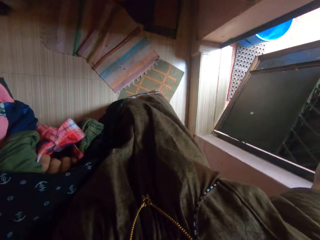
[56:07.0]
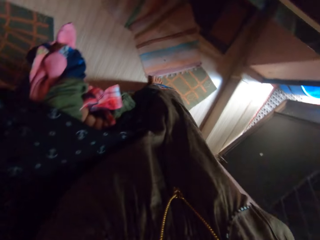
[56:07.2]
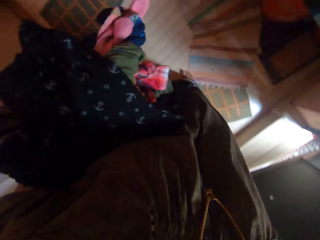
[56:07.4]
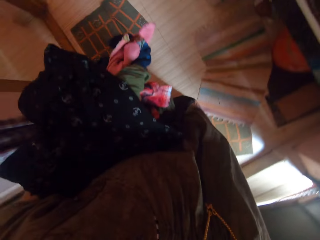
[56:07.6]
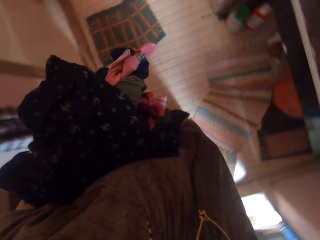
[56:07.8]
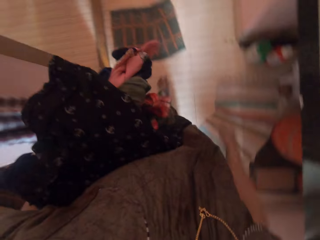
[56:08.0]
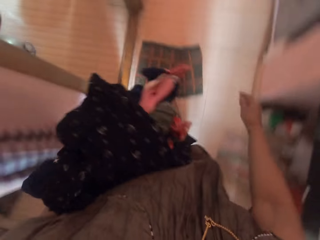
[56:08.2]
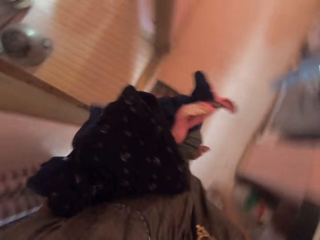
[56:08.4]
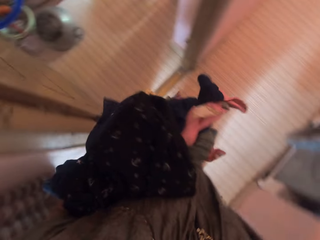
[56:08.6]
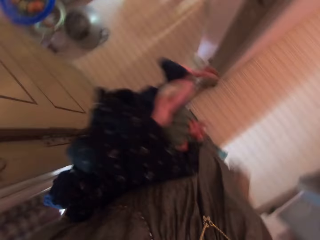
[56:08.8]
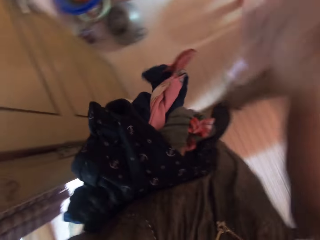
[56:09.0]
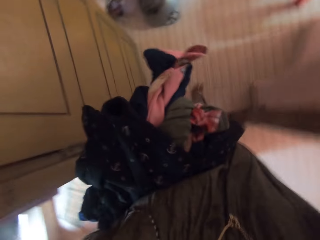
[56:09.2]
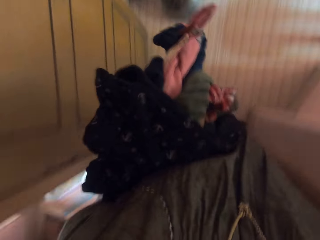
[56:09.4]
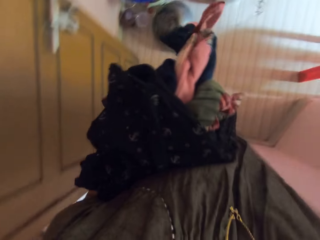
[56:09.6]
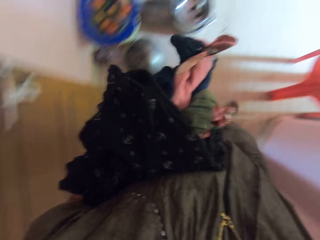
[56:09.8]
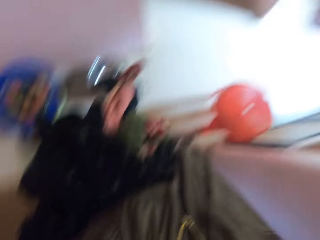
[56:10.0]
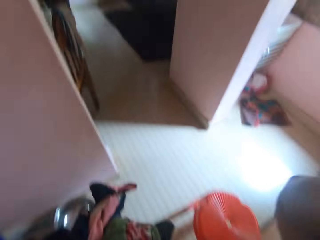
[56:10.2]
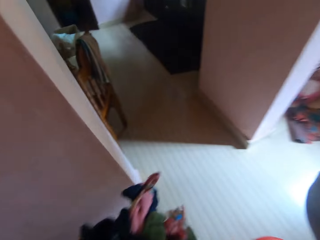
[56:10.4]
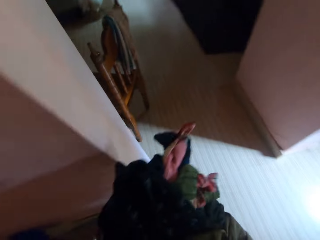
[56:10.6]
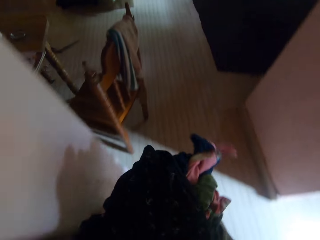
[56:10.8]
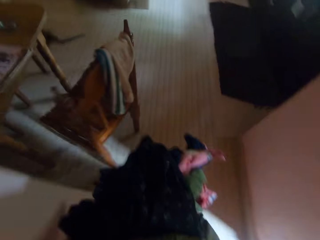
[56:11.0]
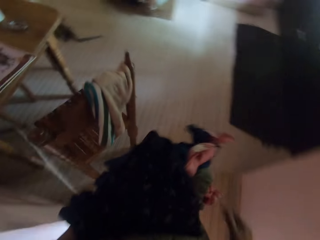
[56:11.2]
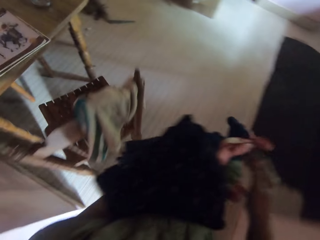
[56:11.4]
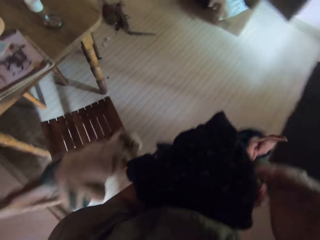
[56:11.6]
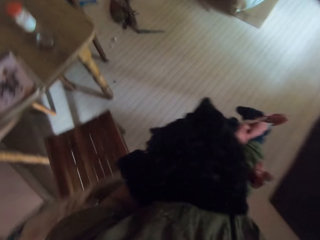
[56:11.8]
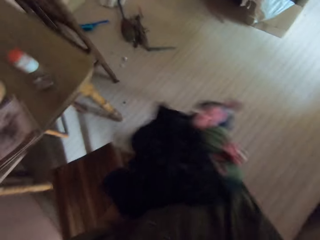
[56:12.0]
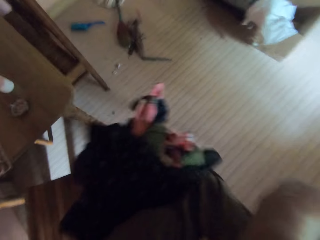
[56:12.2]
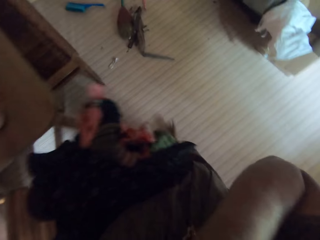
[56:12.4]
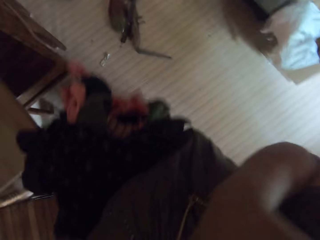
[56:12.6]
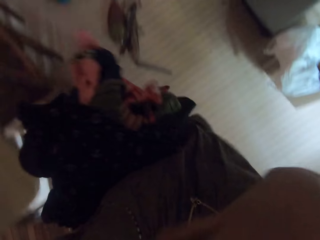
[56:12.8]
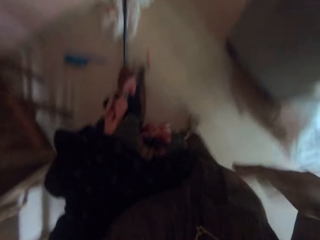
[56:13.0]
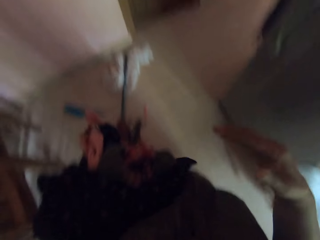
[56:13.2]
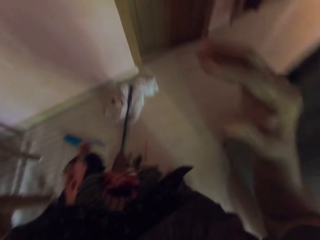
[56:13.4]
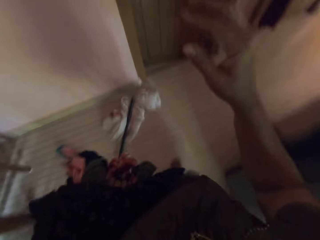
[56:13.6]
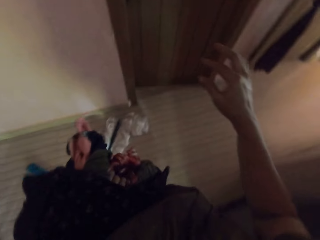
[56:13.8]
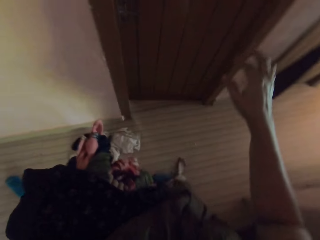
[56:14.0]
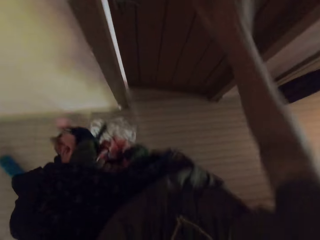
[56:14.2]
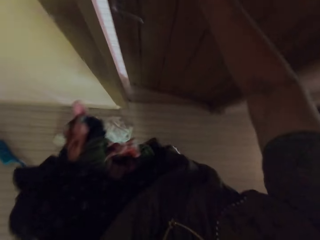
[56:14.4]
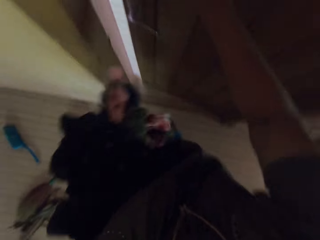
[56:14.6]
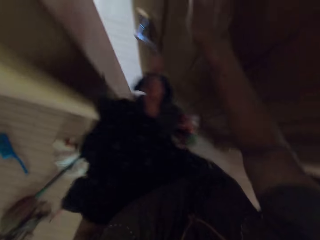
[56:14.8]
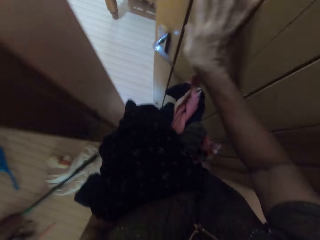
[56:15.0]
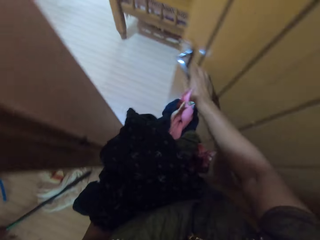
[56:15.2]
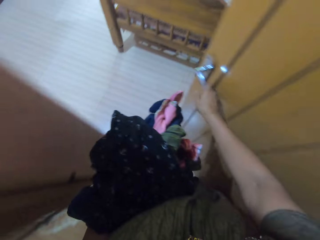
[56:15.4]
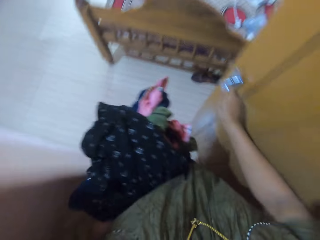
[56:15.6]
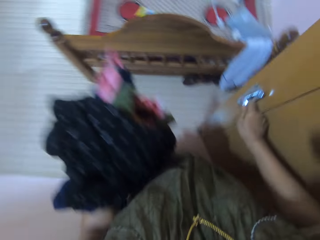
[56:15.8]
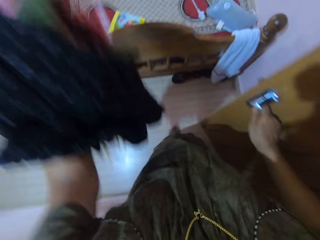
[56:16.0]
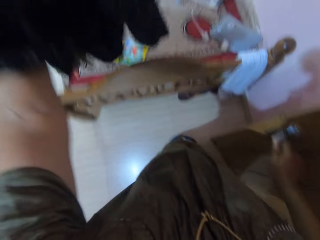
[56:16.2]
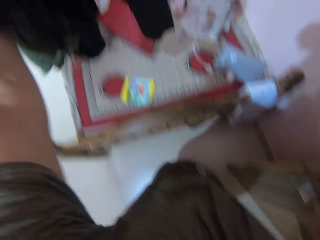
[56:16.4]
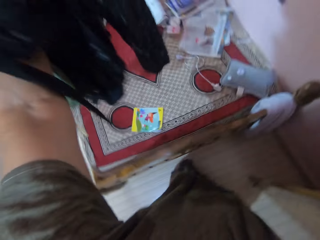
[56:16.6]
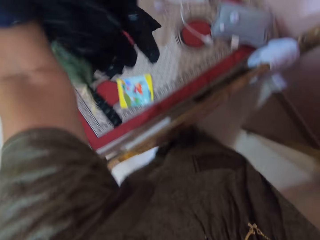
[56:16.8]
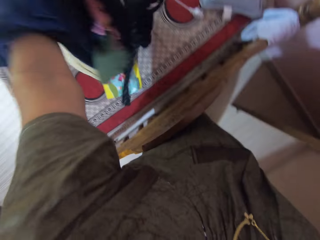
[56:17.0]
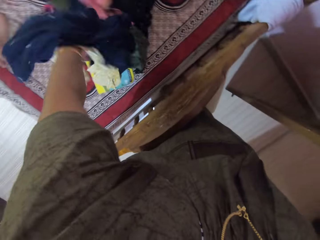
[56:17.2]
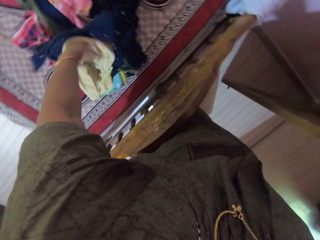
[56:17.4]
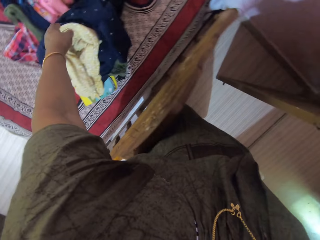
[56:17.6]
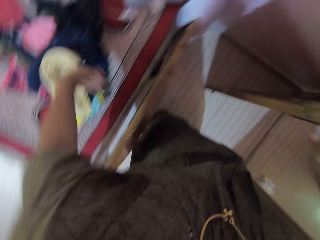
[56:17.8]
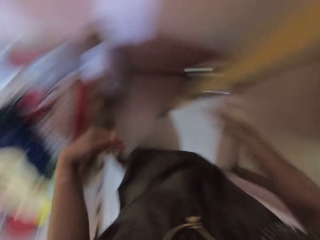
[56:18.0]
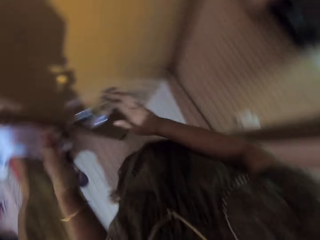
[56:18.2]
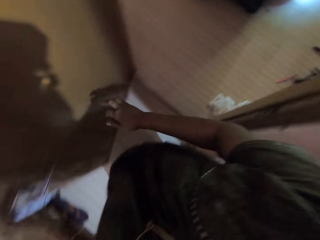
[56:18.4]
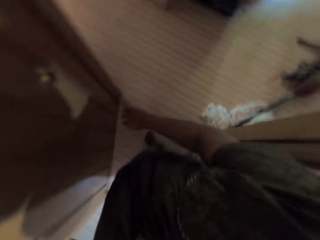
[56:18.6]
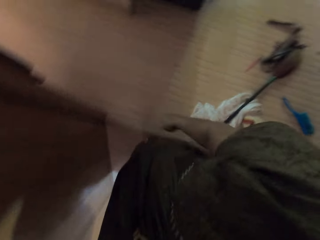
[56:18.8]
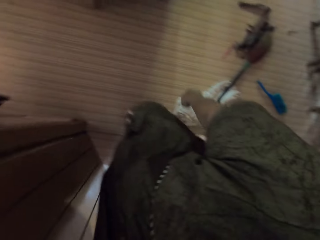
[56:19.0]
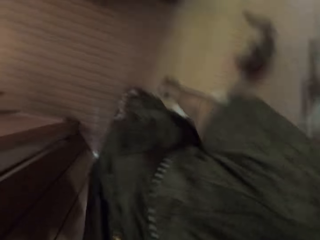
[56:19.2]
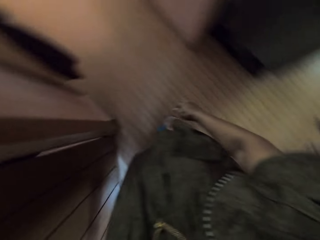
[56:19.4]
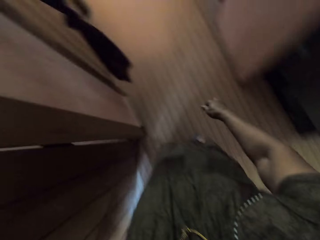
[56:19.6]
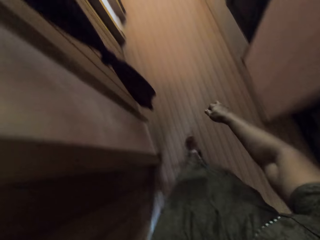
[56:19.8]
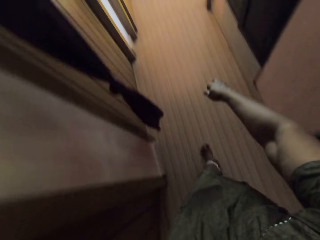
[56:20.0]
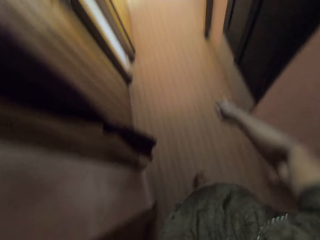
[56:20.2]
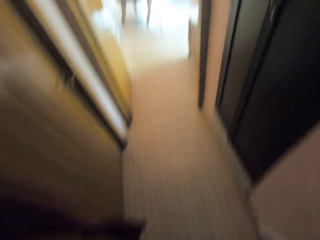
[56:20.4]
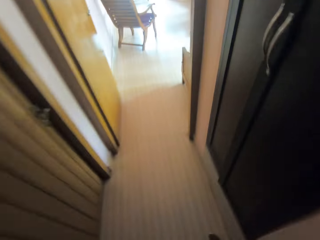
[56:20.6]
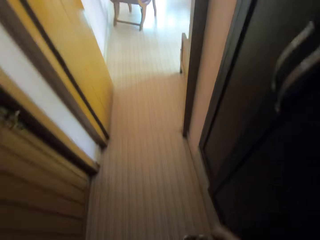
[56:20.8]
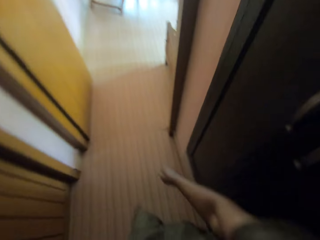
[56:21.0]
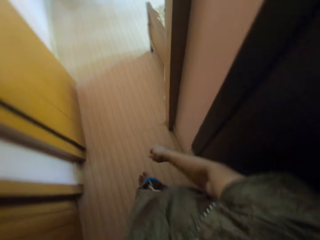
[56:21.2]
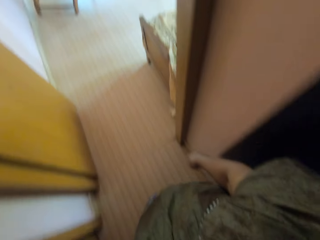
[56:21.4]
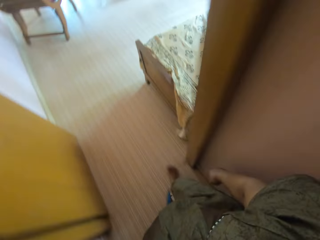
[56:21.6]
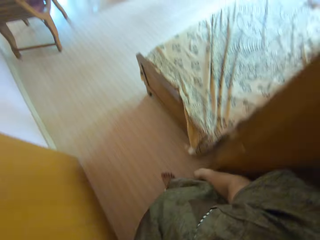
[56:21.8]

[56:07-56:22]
The camera wearer walks into a room. She touches her chest with her right hand. She stretches out her right hand. She opens a door with her right hand. She walks into another room. She drops the dresses in her left hand on a bed. She walks out of the room. She closes the door with her left hand.

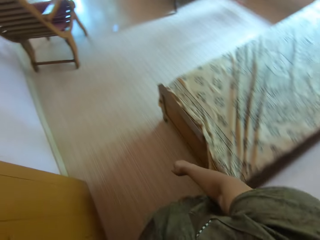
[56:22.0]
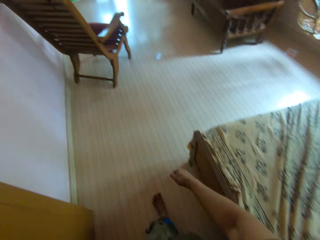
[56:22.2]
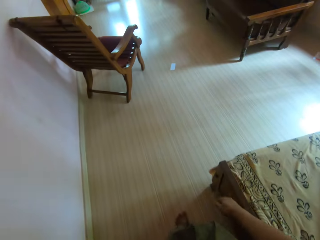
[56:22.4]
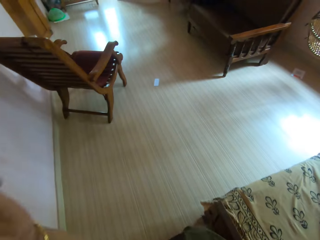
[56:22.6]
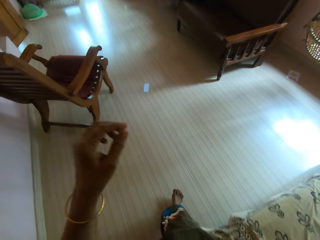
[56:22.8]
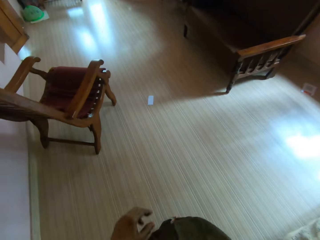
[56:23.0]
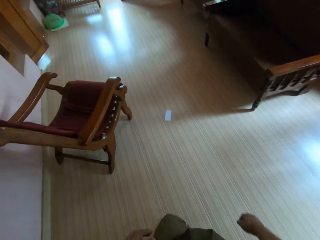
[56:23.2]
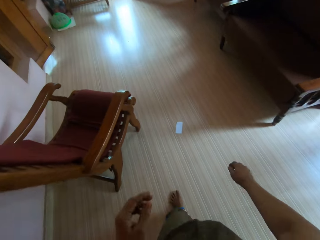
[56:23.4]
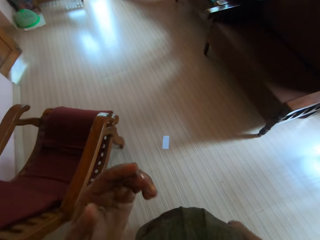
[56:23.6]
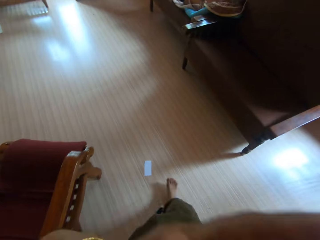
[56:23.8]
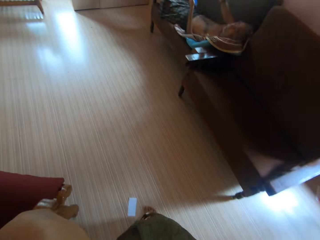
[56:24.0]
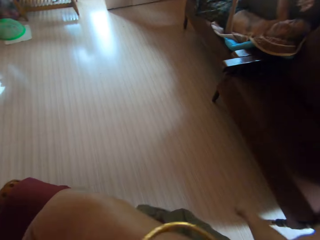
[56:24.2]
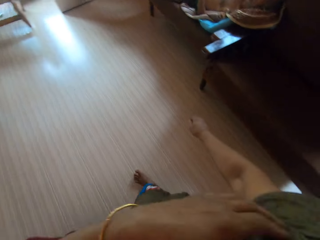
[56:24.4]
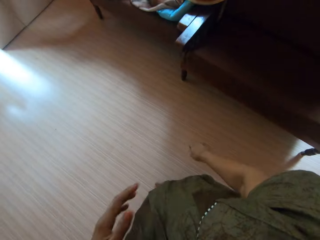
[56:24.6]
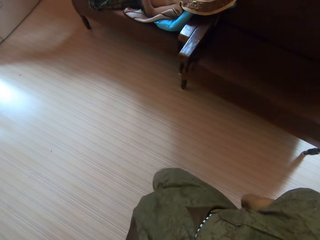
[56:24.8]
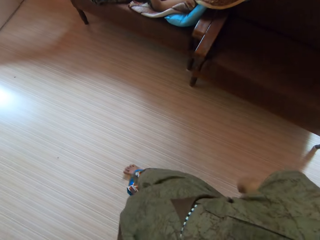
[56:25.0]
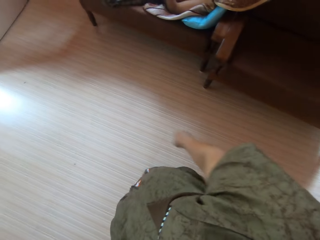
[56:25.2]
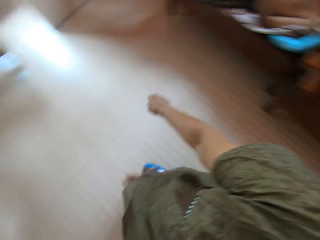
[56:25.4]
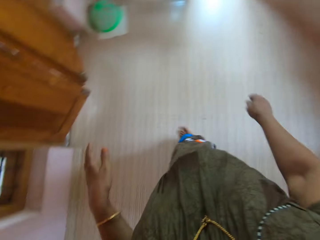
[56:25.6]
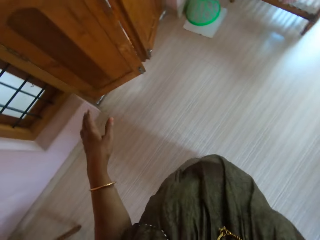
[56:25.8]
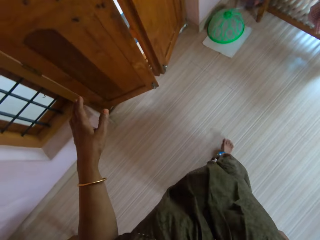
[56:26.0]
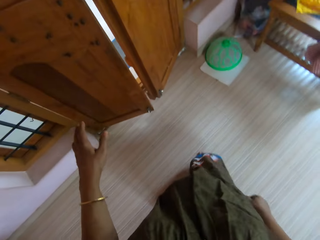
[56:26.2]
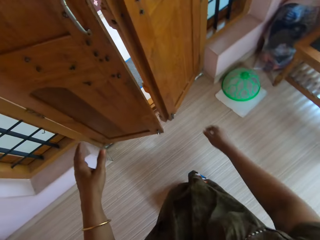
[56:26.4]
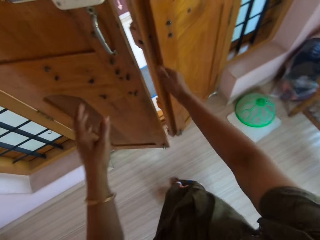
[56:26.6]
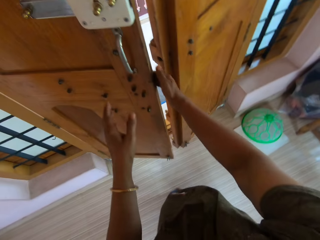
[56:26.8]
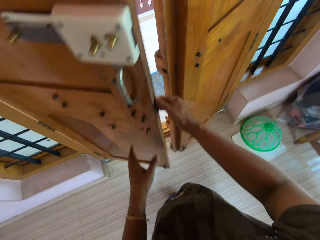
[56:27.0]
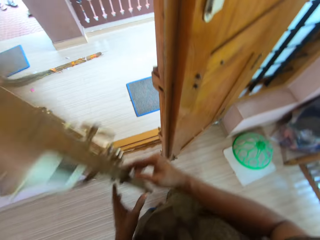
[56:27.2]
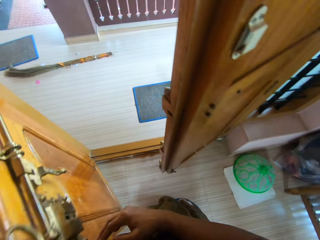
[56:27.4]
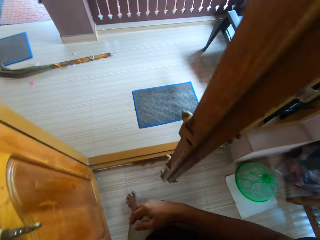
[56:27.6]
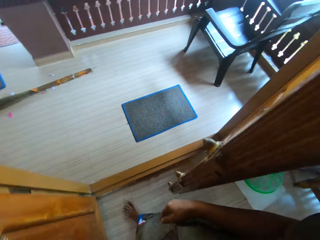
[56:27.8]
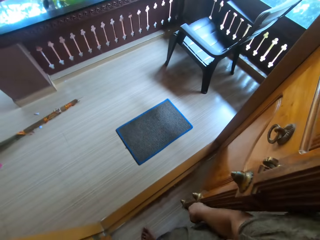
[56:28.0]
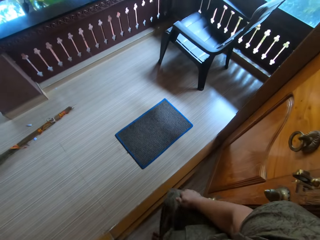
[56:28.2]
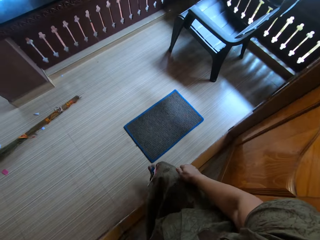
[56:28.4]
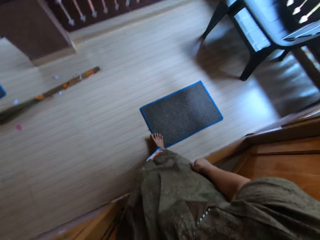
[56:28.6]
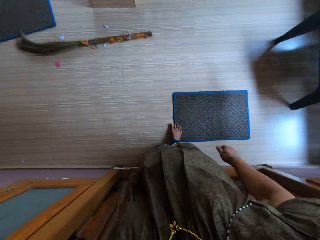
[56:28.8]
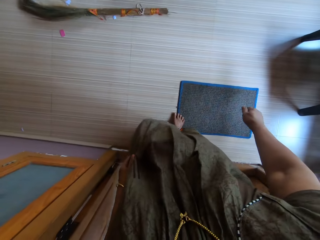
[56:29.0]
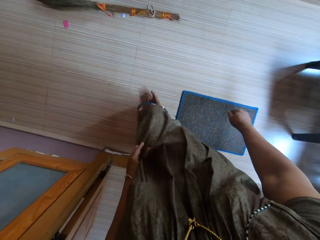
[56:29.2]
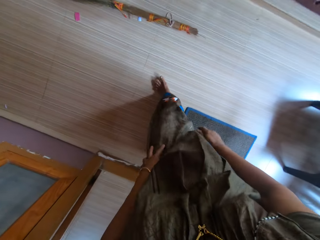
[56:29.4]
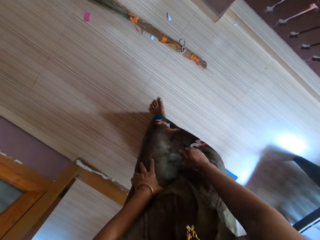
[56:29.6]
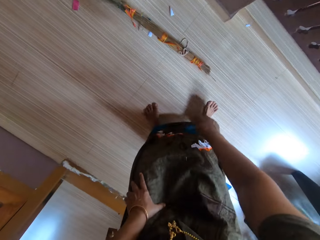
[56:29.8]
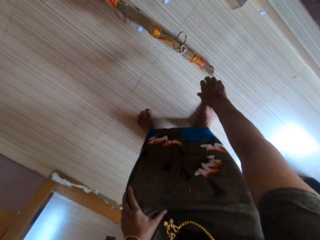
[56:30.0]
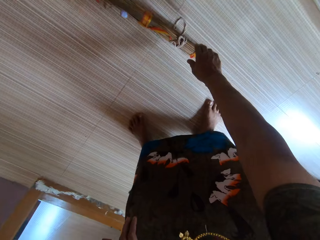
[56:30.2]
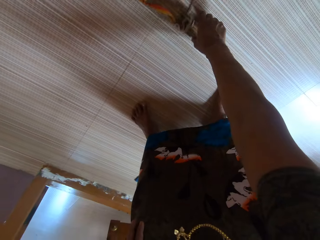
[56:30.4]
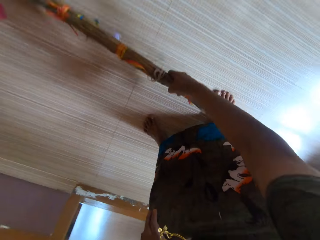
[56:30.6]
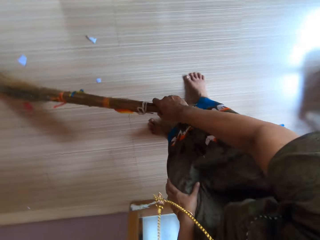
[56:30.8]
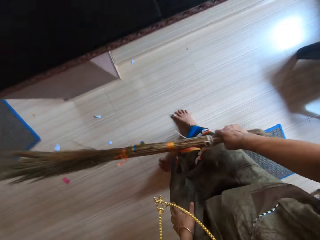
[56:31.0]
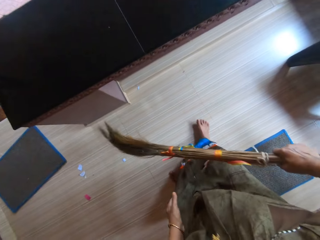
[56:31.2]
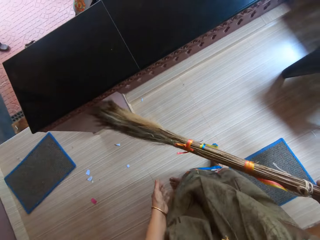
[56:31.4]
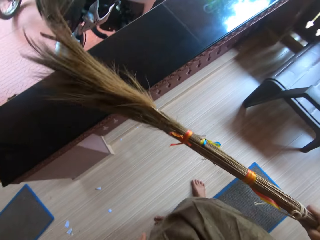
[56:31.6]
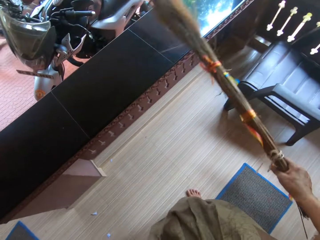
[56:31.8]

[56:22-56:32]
The camera wearer walks into another room. She raises her left hand. She lowers her left hand. She touches her face with her left hand. She lowers her left hand. She opens a door with both hands. She walks into another room. She places her left hand on her left knee. She picks up a broom from the floor with her right hand.
